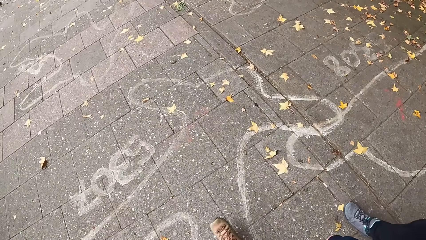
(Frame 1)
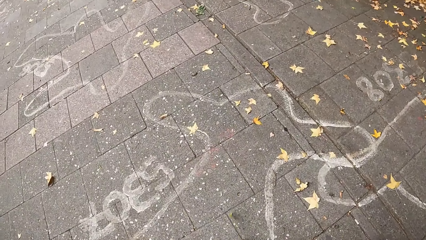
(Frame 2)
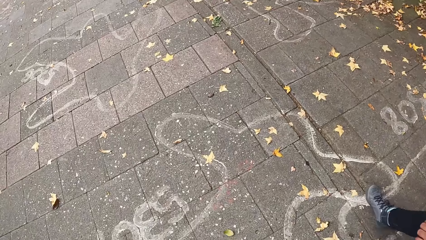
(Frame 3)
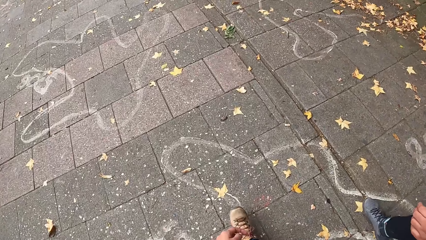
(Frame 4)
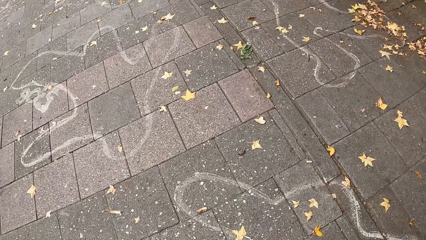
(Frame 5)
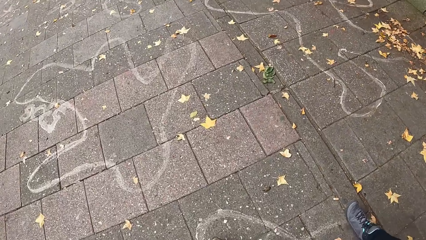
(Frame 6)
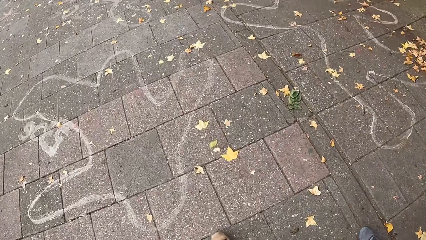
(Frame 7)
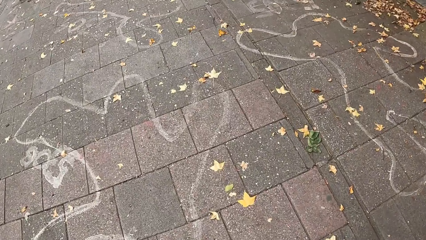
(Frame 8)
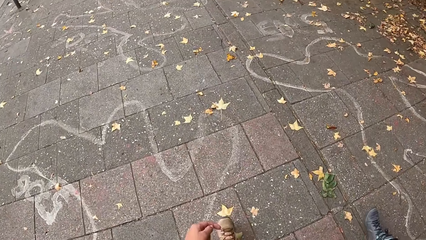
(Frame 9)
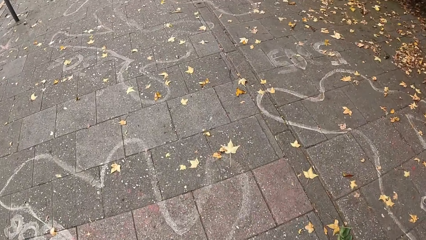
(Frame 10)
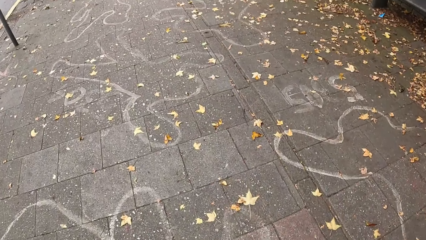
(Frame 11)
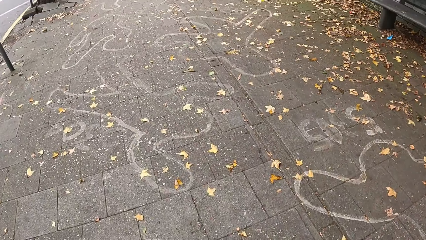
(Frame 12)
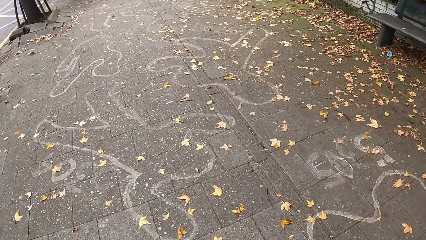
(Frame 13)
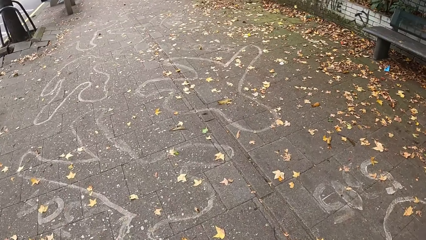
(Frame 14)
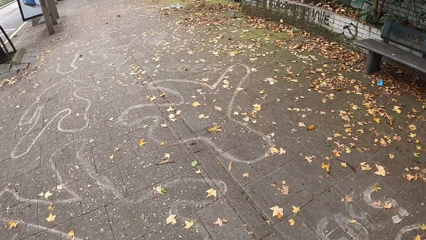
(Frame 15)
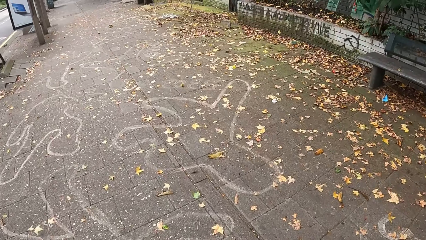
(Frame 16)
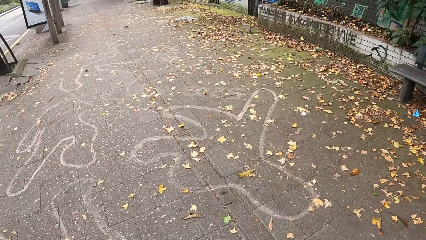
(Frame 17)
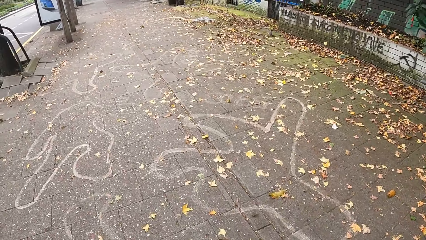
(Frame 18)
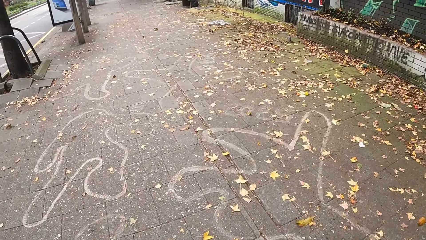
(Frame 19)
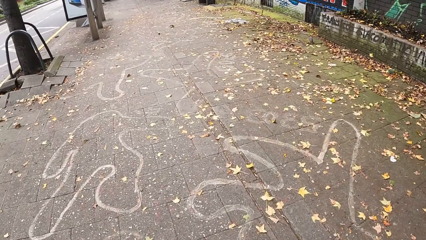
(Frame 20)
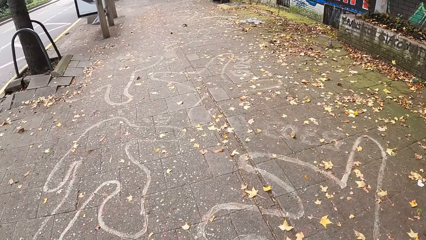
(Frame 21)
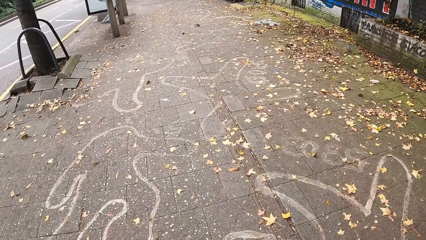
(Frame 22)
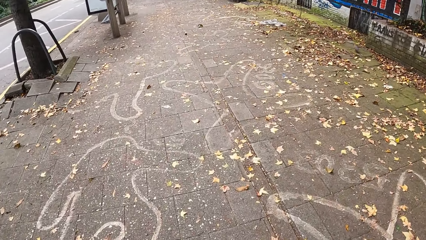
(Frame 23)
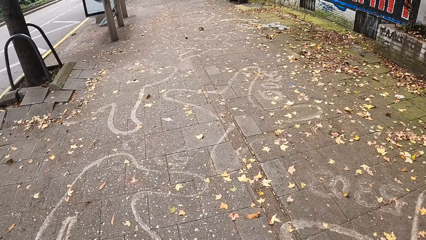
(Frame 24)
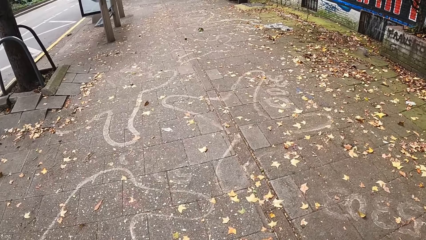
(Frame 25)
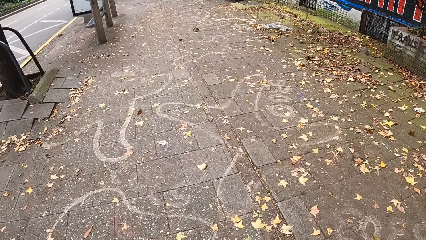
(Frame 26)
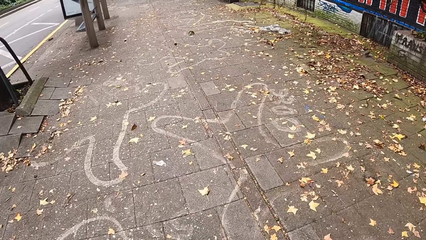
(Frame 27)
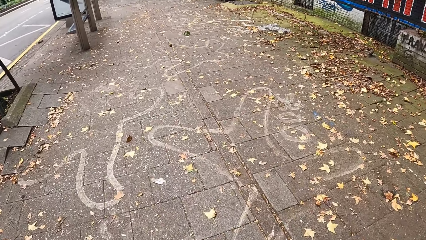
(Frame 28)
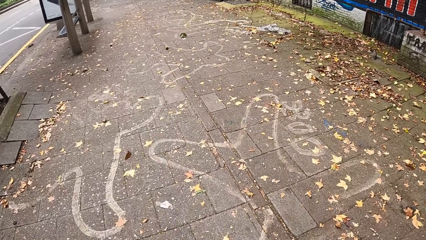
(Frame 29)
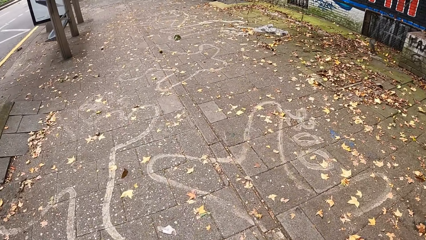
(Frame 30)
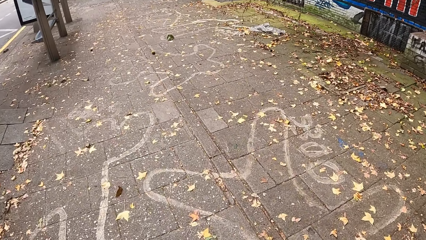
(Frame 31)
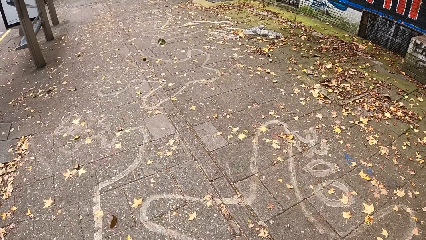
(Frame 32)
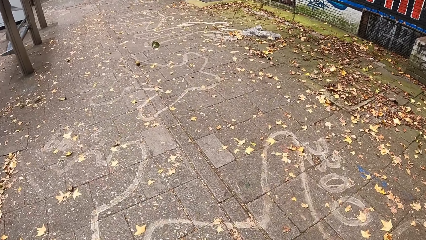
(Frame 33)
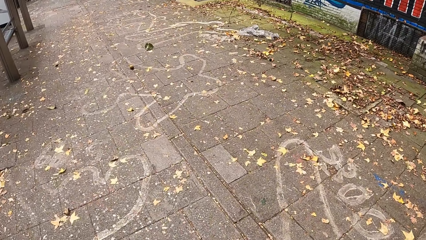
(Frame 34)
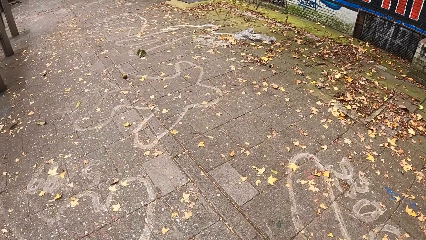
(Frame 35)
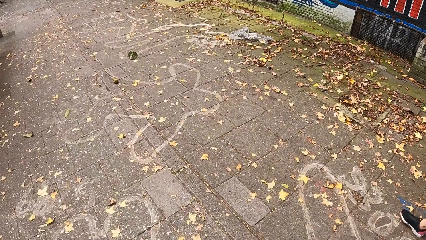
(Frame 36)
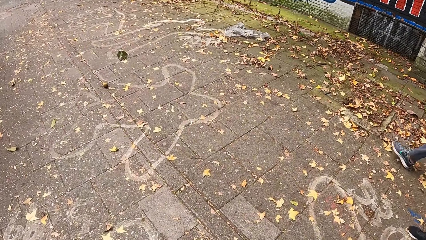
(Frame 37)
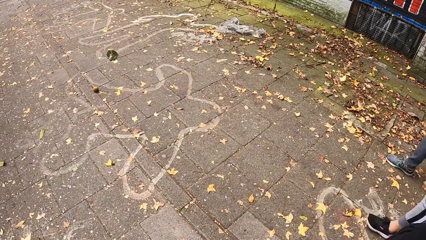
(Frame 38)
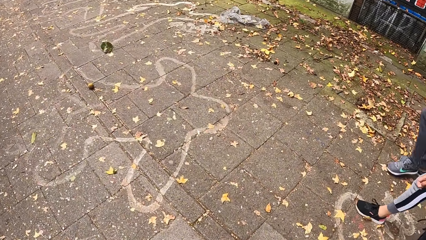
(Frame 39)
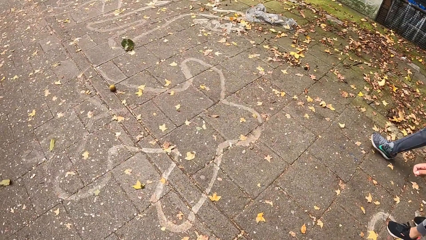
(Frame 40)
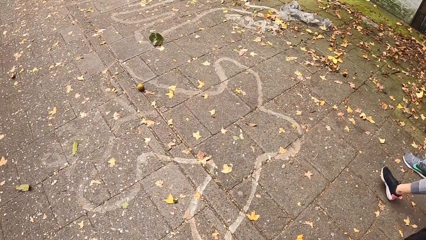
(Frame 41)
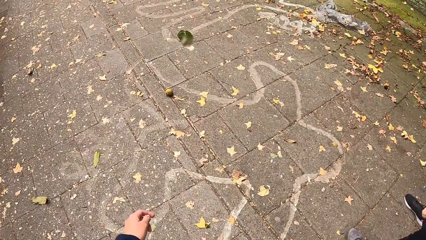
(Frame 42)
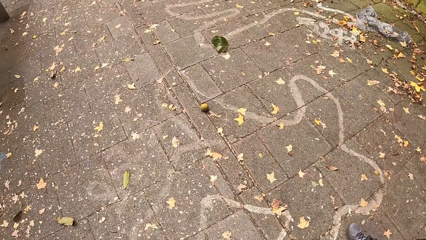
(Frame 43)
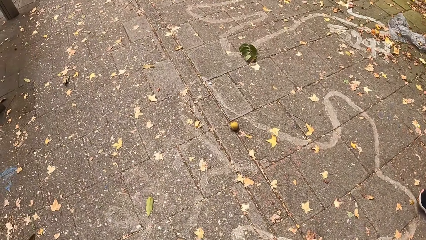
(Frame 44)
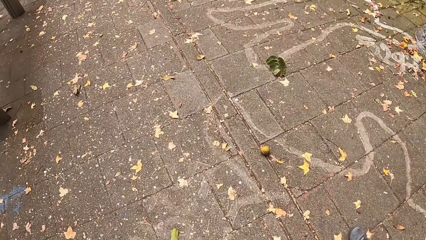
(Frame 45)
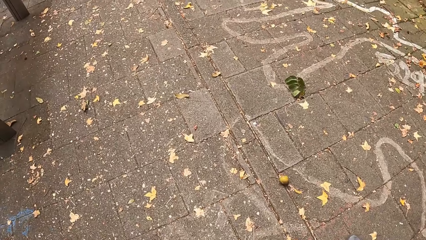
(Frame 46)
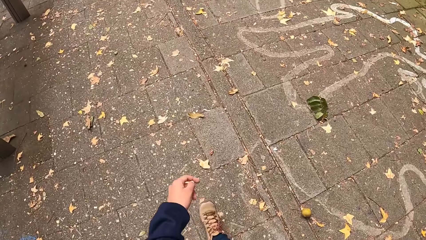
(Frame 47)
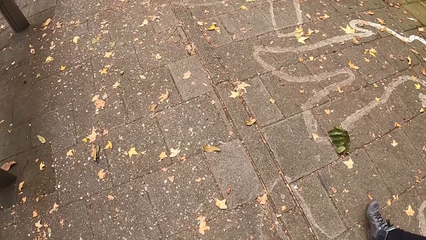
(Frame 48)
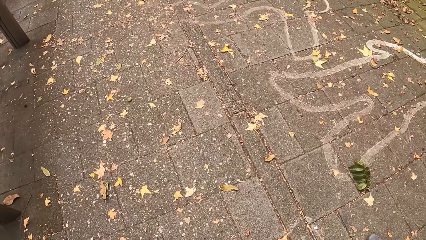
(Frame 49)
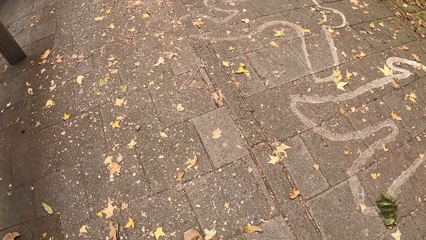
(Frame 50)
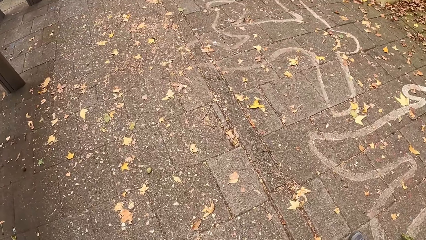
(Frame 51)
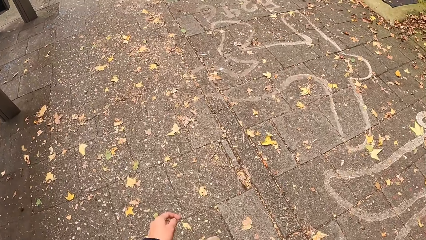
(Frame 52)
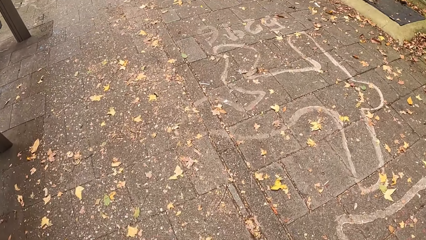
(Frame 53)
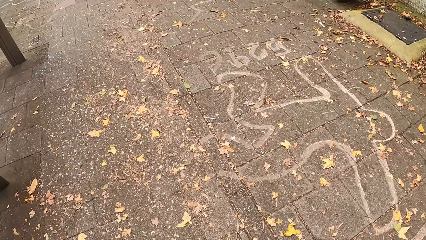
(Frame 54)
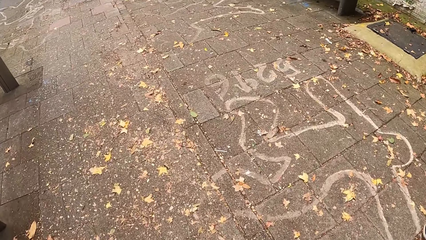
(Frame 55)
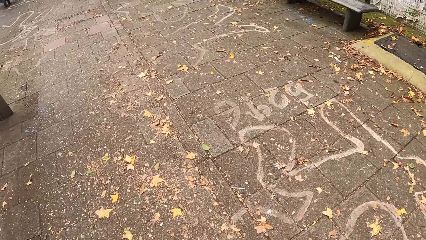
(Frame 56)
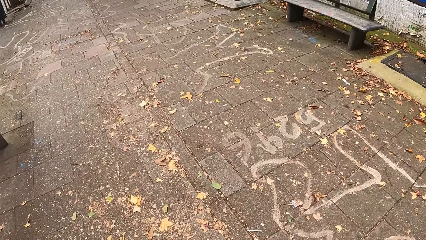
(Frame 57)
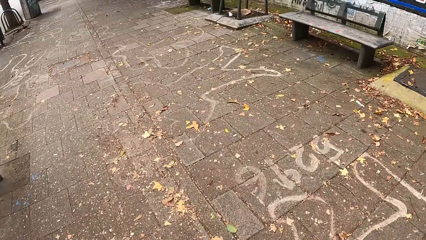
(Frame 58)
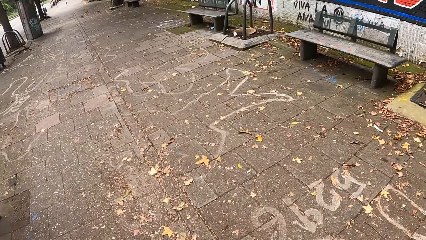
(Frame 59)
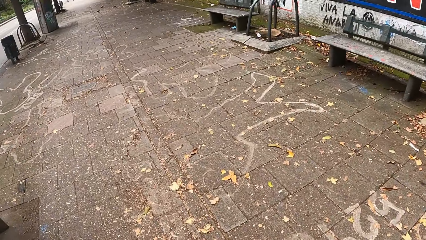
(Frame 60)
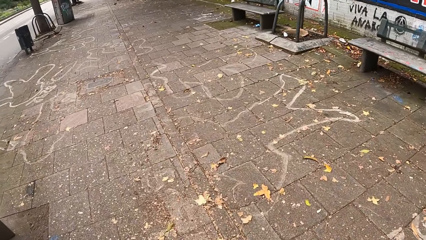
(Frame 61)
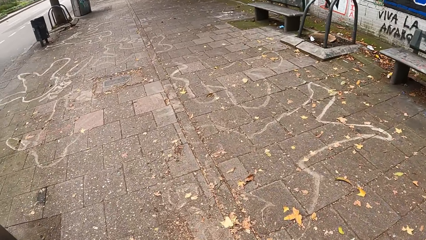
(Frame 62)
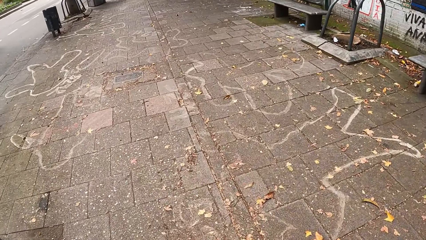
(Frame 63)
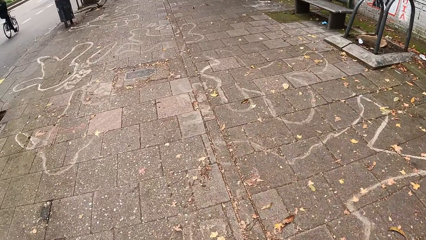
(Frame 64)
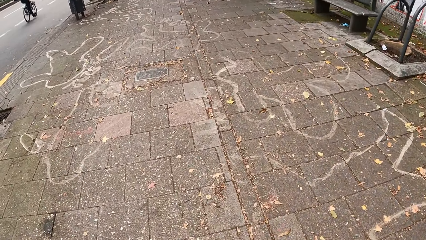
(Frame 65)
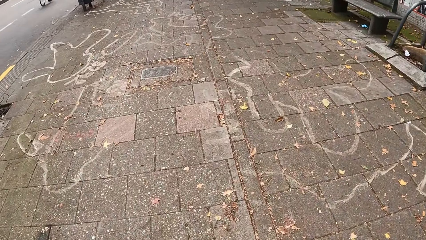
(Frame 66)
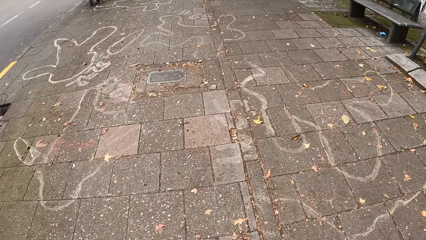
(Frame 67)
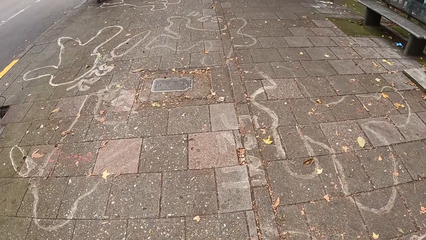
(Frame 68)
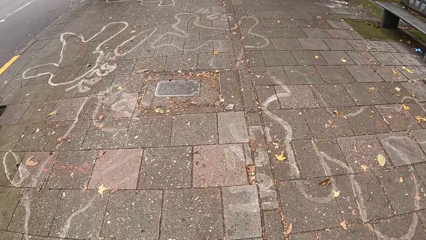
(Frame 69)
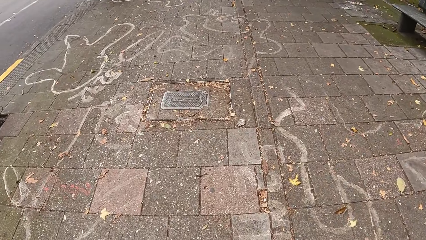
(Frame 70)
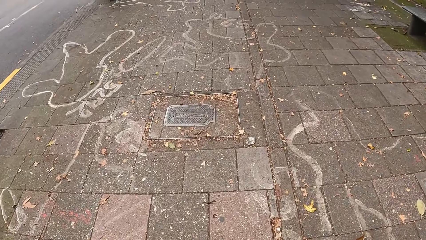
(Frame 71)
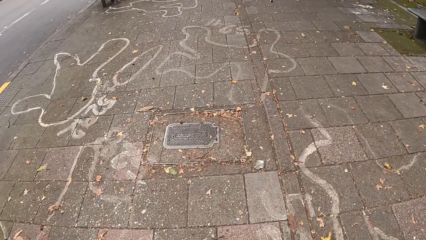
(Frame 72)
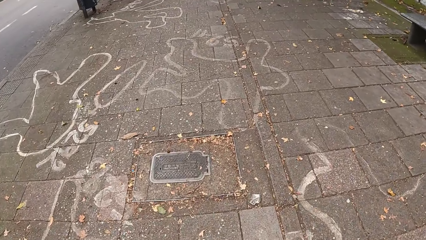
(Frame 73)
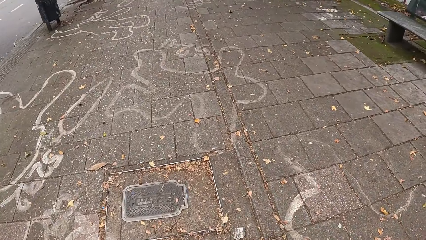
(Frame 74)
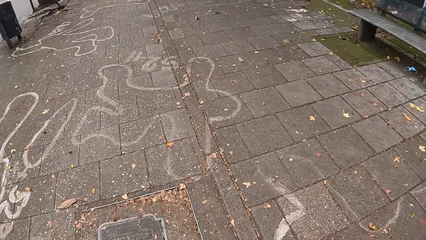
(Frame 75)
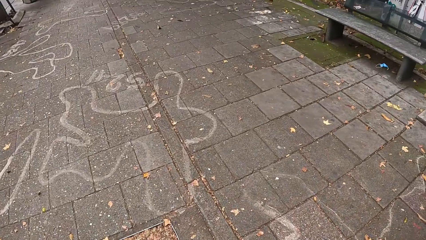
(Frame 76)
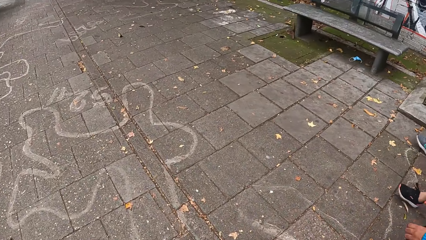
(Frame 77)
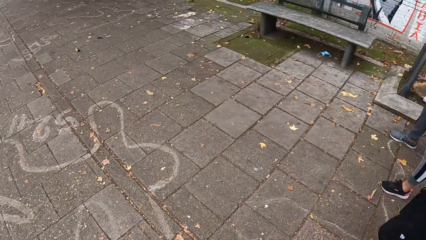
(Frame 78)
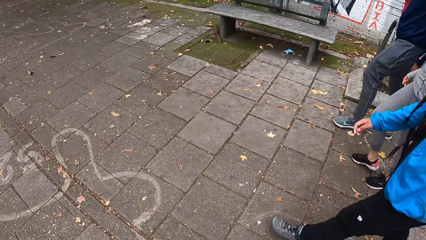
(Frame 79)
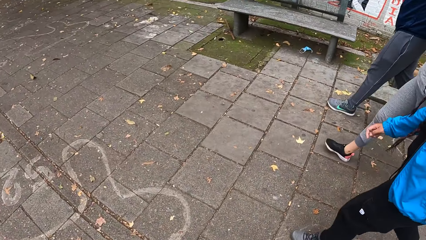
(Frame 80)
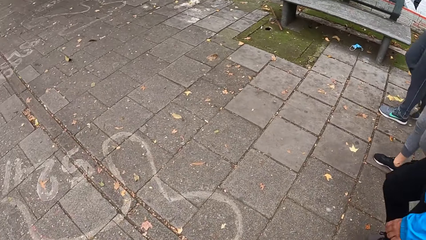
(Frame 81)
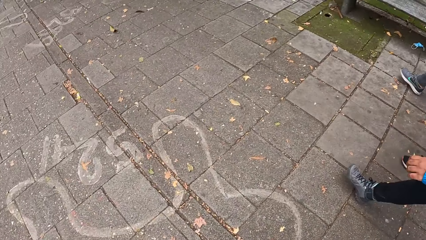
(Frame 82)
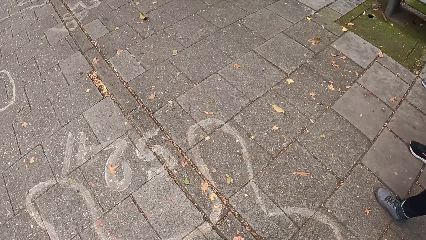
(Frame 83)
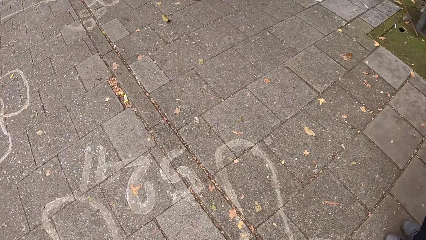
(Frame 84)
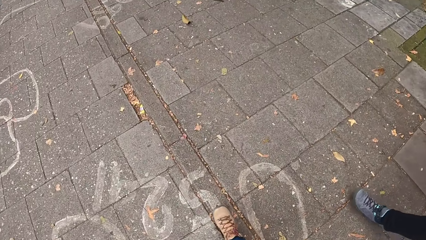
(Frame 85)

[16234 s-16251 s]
The camera wearer looks at the right. They look forward. They walk forward. They look at the right. They swing the right hand. They look forward. They look at the right.
